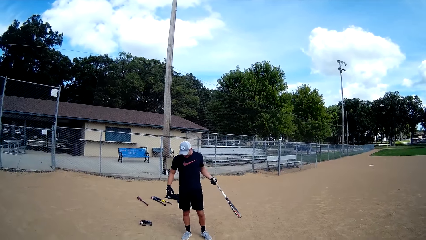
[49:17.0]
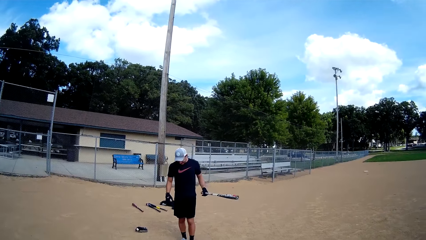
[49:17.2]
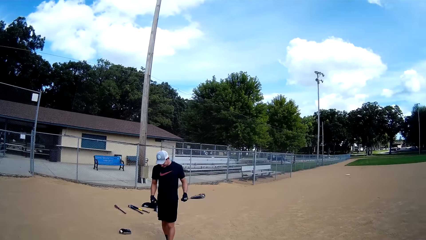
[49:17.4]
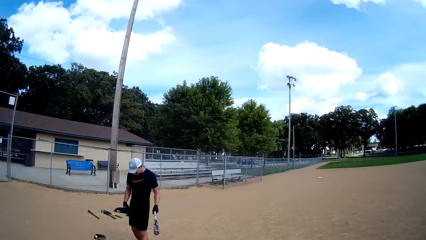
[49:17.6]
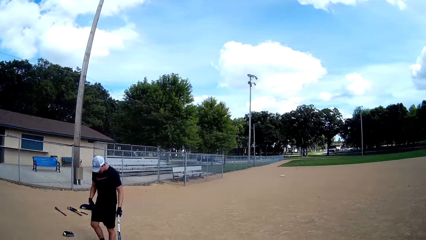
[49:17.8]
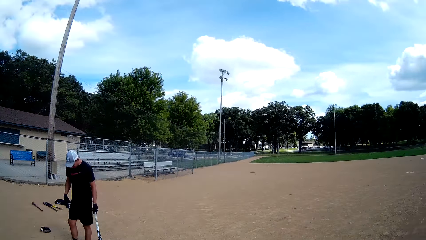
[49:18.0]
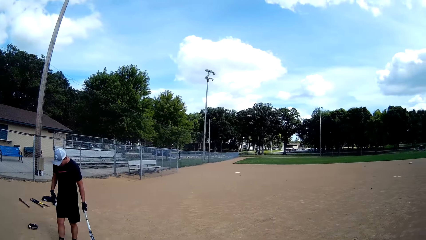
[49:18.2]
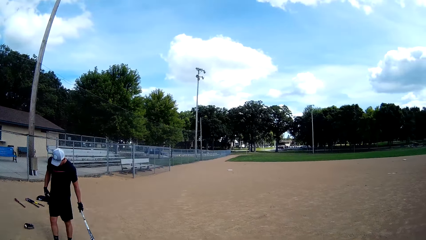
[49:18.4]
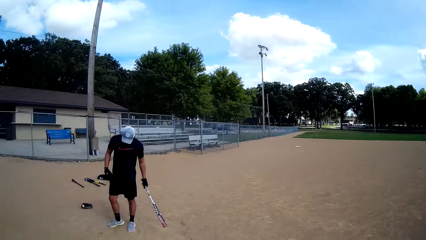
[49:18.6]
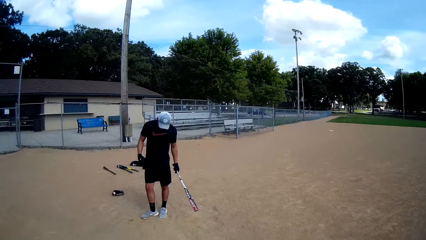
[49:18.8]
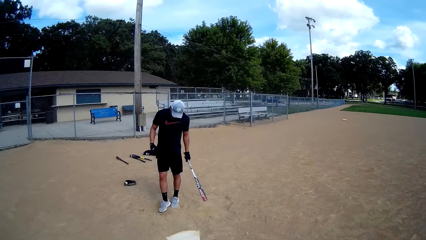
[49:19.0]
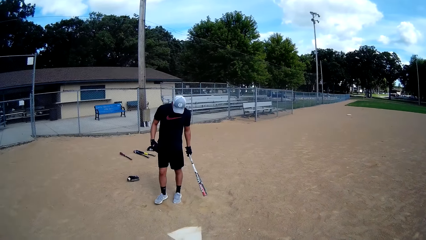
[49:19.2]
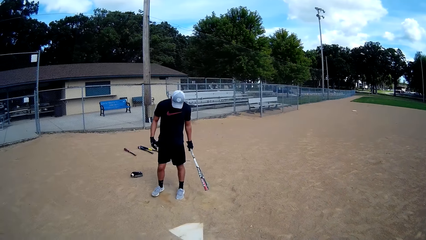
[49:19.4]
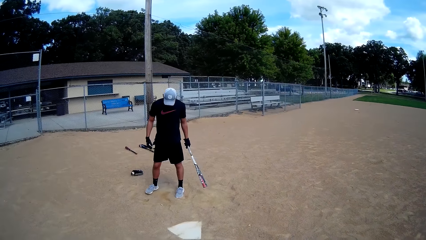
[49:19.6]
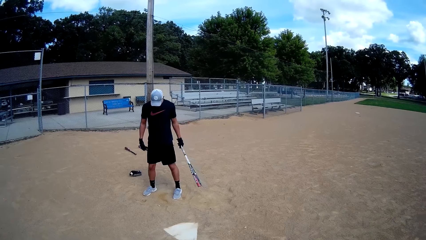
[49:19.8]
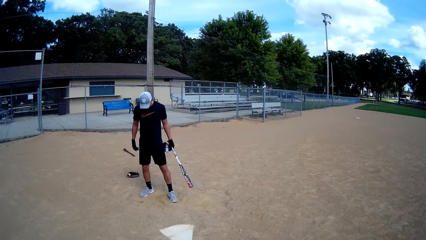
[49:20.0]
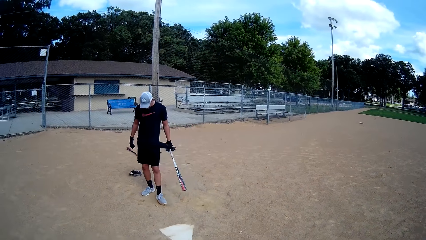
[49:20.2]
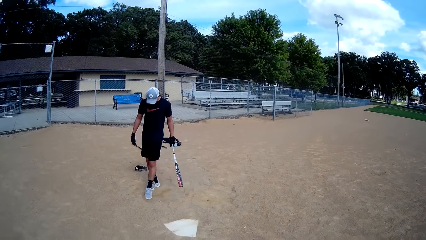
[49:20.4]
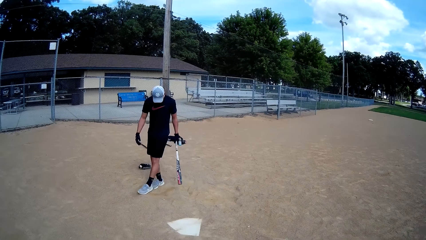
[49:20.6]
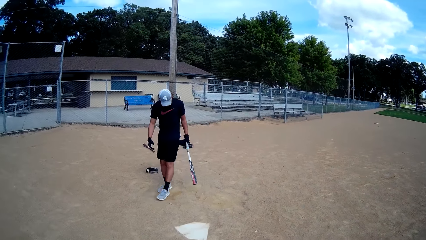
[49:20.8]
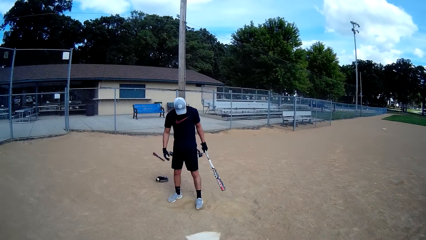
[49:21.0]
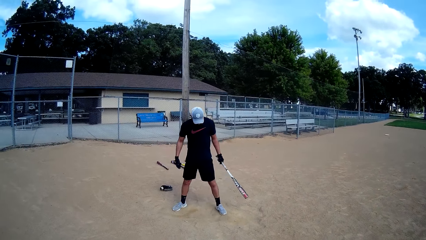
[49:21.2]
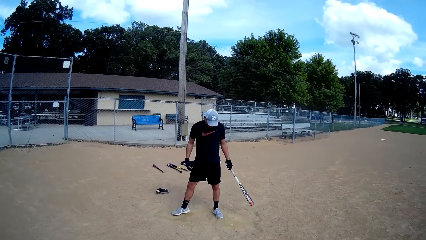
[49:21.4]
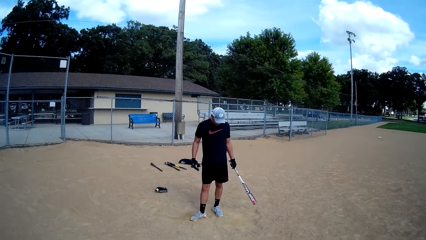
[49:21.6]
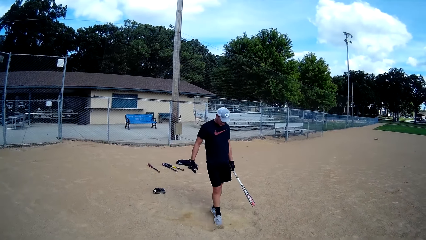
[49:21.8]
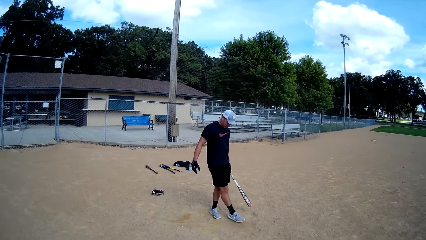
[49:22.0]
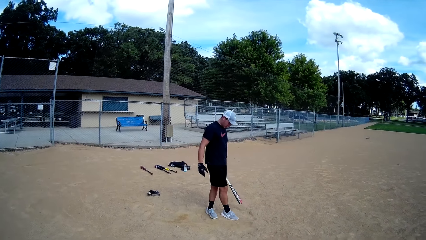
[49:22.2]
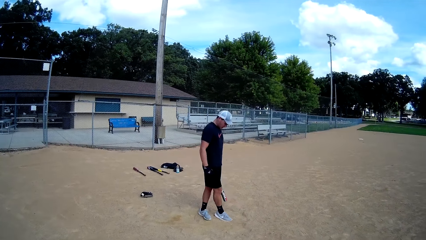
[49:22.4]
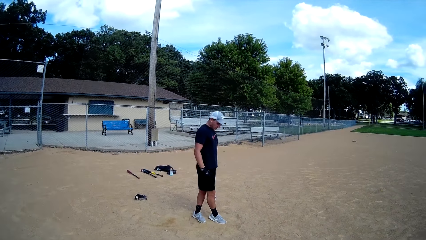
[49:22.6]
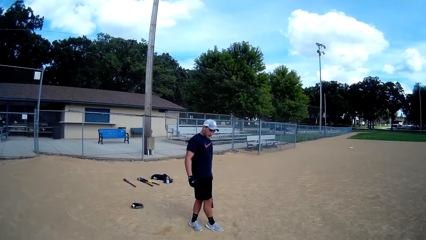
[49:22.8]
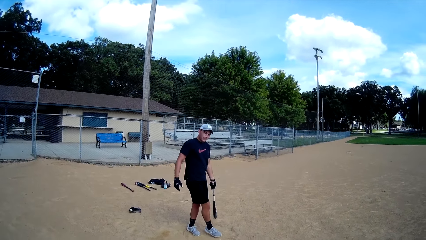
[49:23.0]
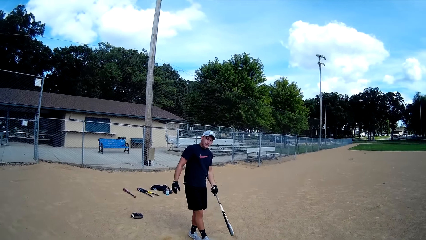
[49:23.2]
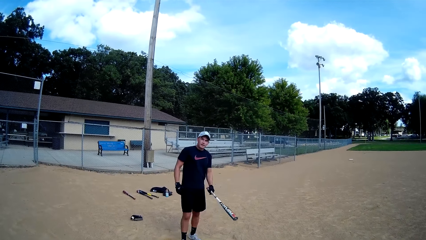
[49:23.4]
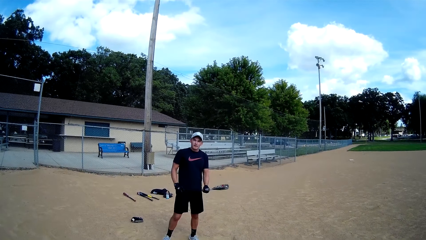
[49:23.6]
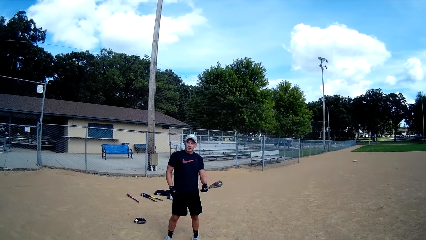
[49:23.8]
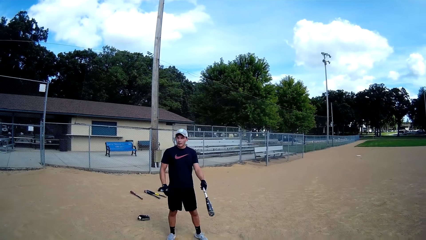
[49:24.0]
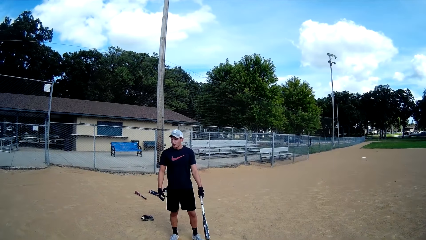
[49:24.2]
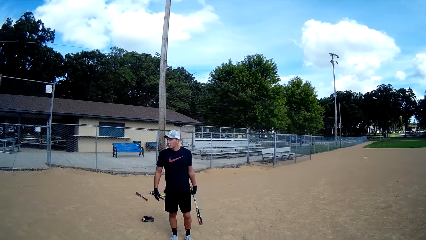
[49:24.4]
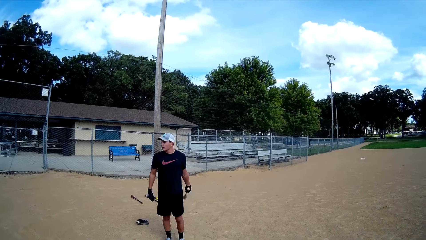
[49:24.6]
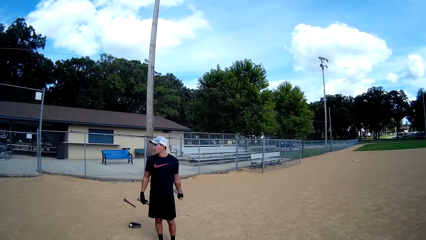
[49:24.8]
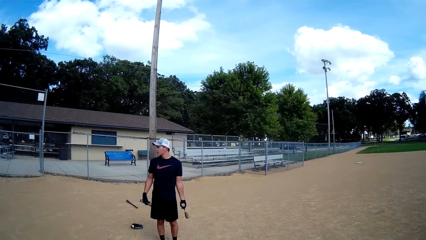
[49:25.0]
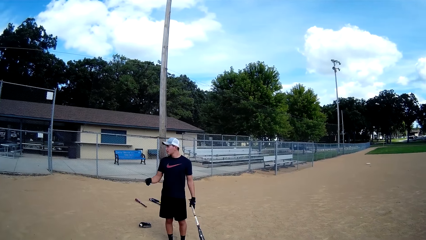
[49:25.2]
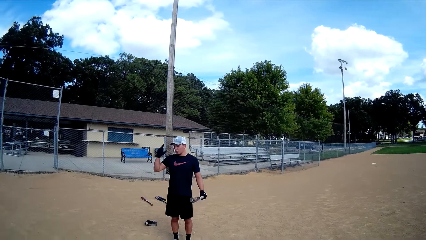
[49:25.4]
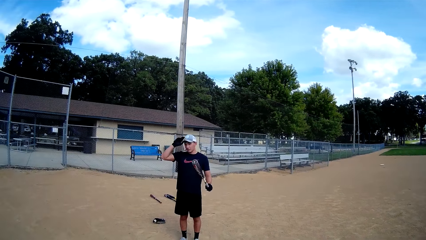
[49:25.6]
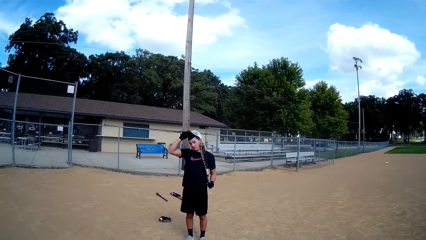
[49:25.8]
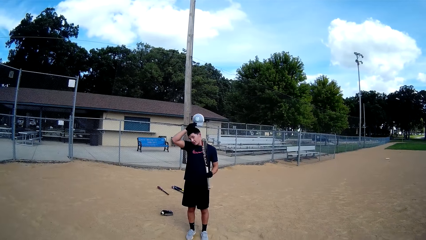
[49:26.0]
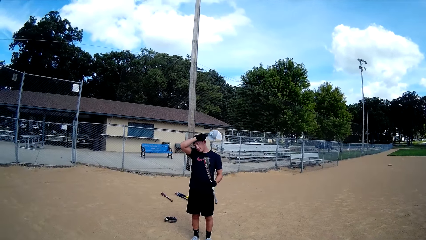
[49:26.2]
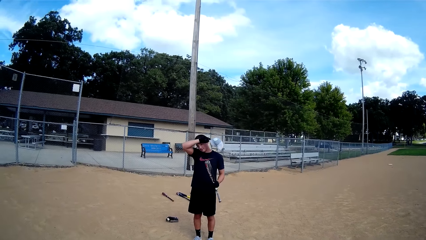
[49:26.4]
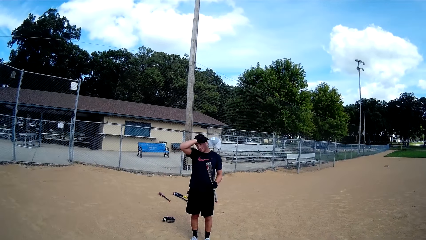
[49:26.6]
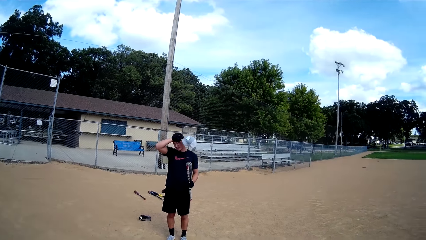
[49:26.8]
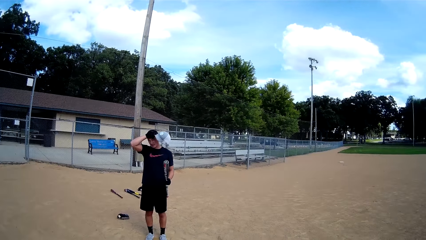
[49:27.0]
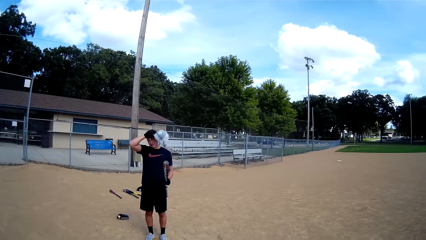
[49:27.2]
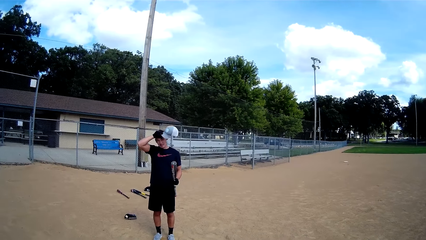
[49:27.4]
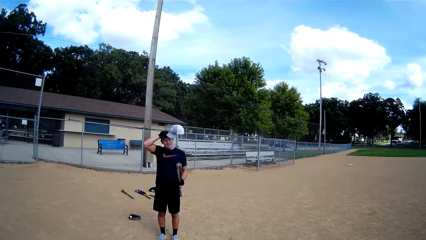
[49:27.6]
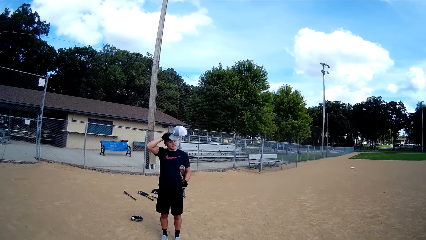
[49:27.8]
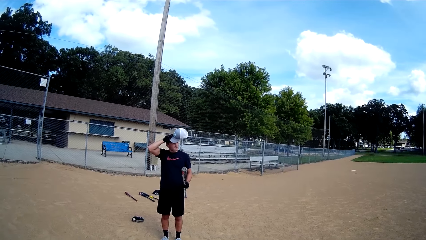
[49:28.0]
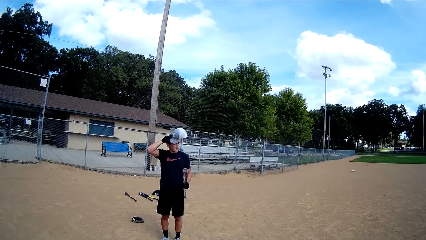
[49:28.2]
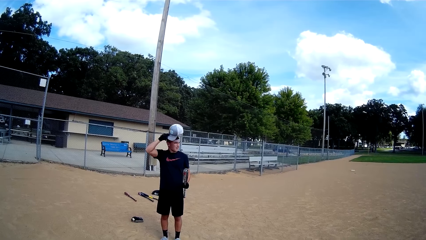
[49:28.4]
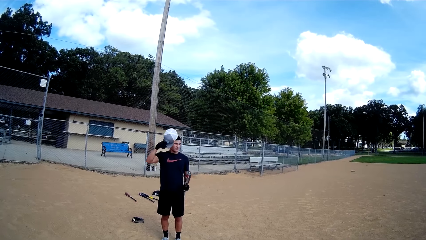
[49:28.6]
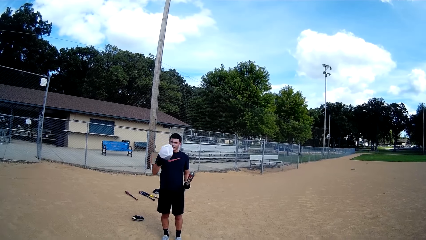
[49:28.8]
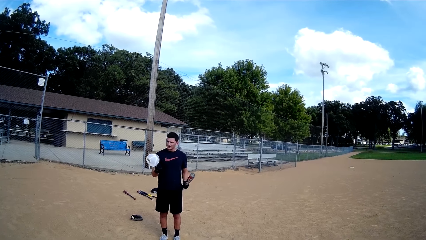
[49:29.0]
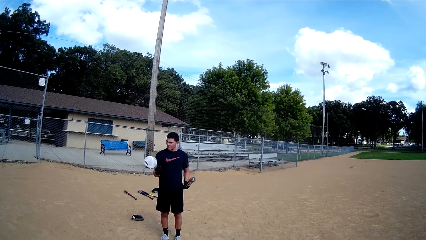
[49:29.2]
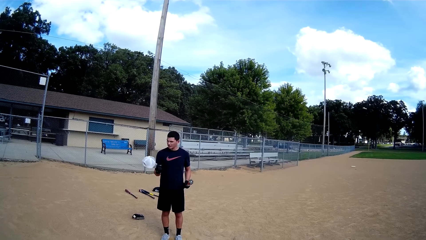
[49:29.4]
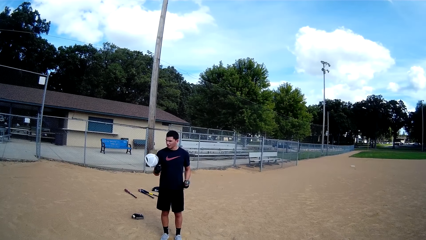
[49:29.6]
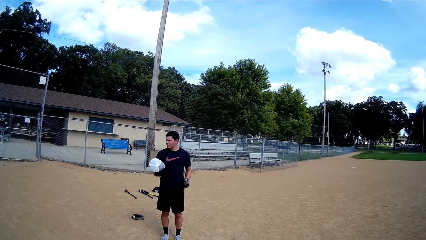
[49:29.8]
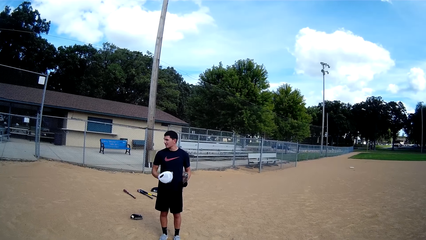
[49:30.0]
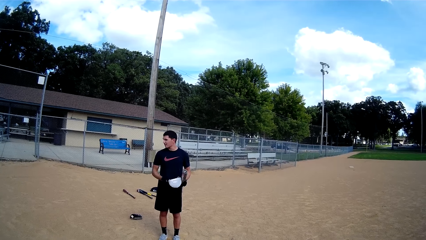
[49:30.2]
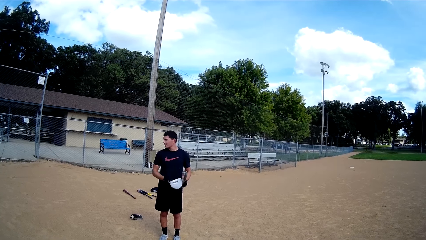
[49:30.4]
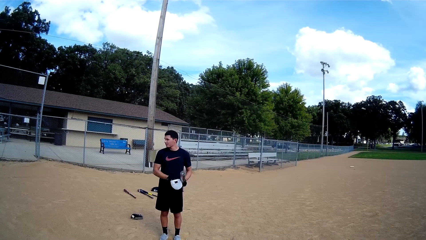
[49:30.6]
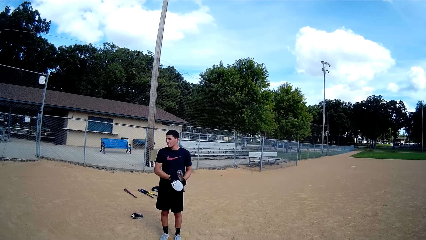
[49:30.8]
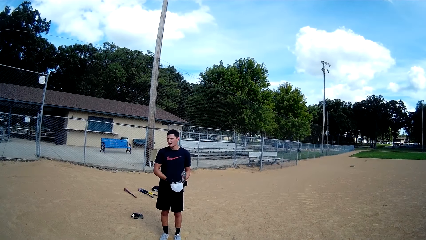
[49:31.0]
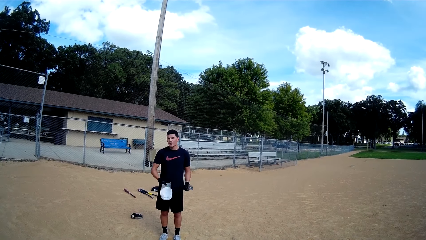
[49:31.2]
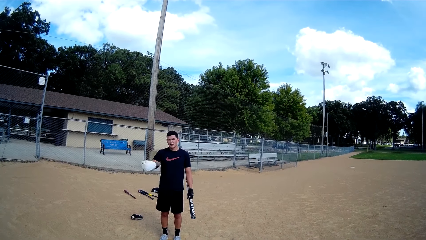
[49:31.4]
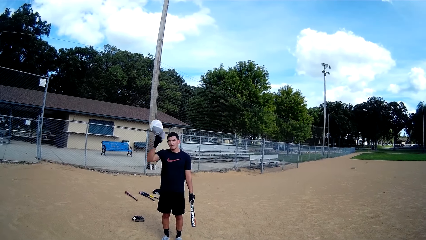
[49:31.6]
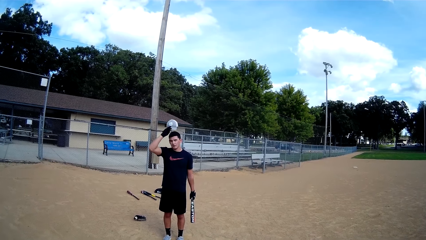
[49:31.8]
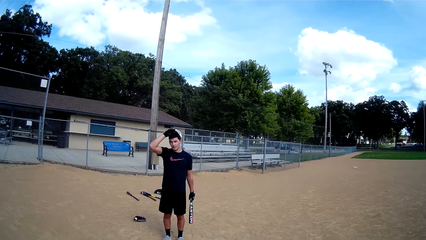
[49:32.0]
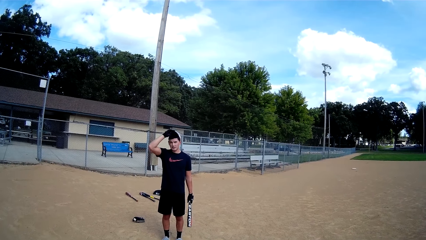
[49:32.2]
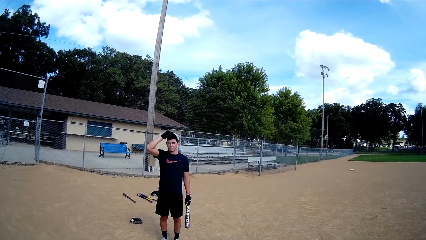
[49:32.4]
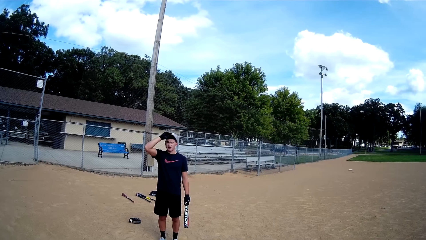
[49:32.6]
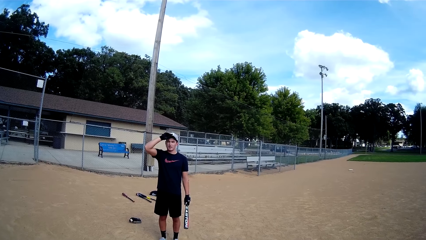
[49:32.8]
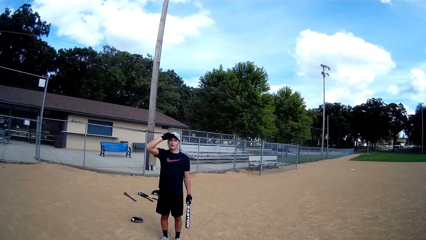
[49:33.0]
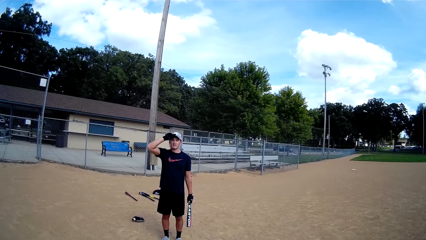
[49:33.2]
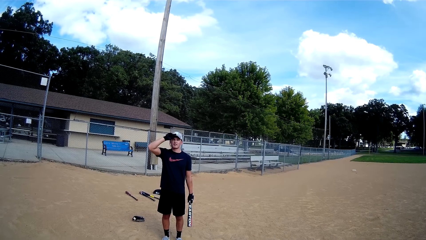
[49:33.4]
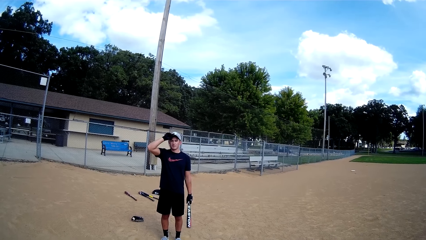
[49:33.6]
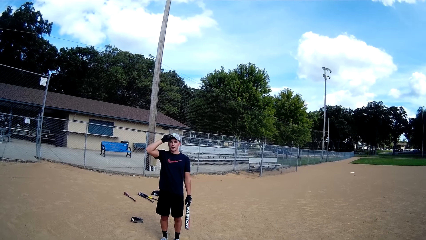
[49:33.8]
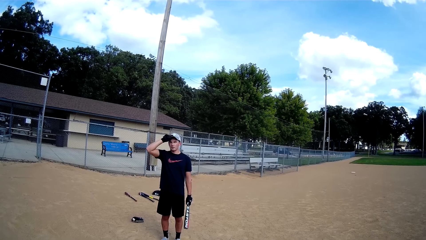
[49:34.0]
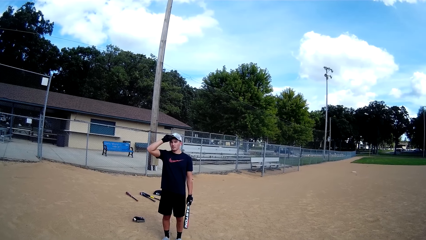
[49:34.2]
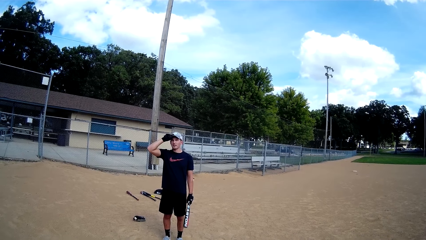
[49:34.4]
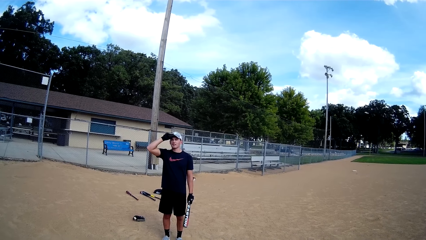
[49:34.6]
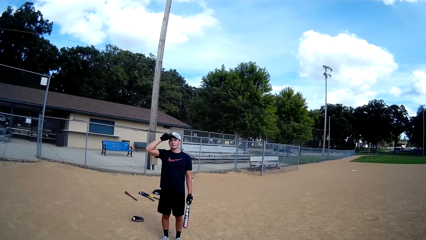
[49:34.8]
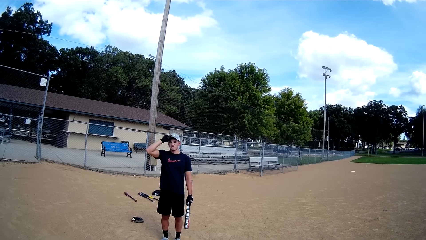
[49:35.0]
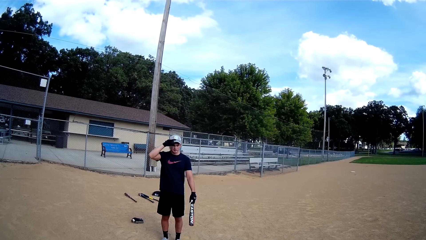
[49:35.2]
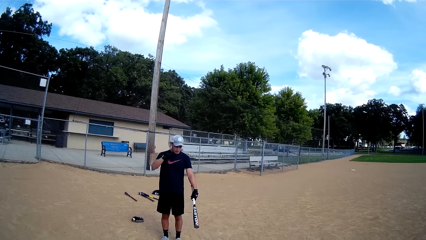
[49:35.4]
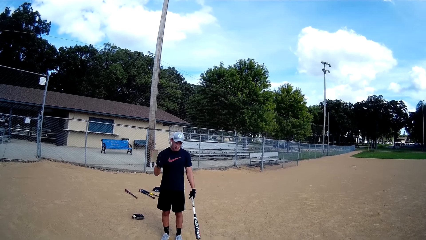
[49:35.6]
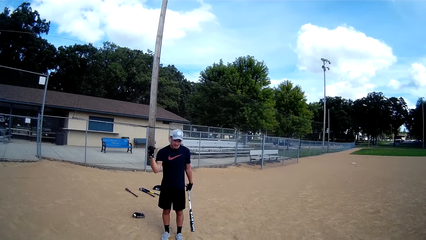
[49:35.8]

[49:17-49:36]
A man swings the baseball bat. The man takes off his cap. The man wipes his face. The man puts on his cap.
